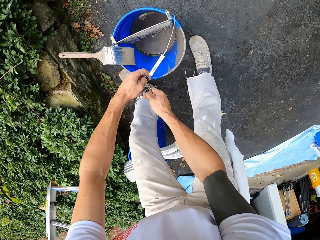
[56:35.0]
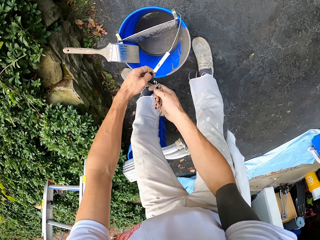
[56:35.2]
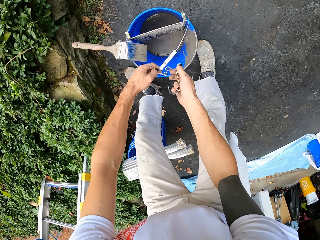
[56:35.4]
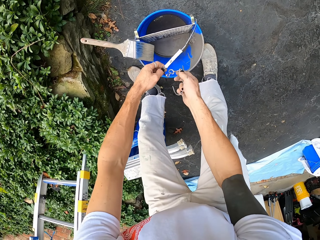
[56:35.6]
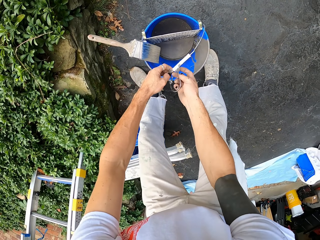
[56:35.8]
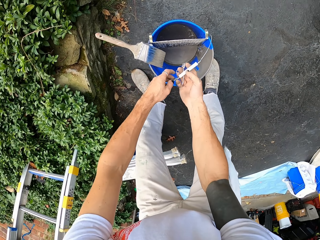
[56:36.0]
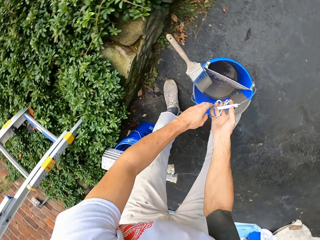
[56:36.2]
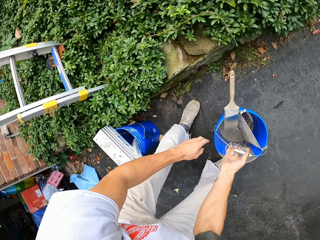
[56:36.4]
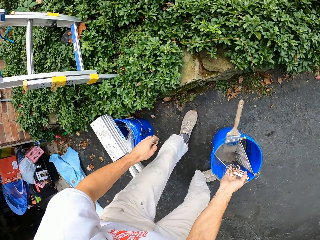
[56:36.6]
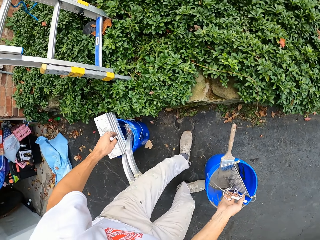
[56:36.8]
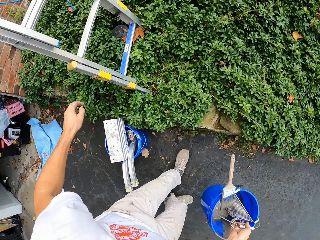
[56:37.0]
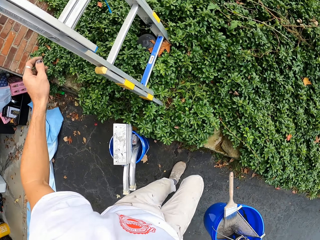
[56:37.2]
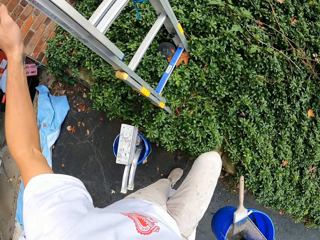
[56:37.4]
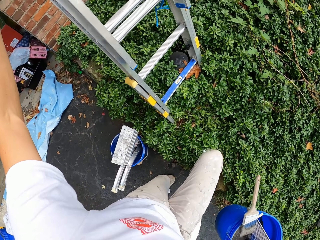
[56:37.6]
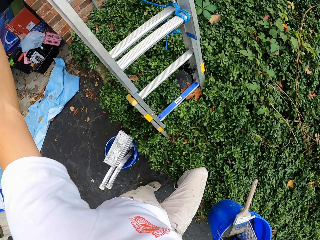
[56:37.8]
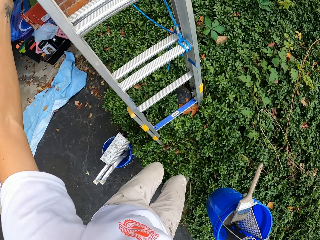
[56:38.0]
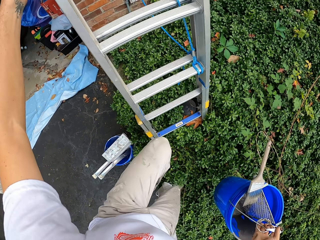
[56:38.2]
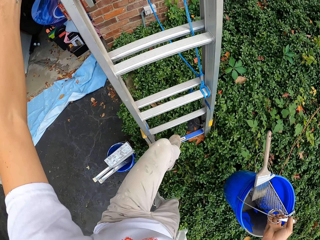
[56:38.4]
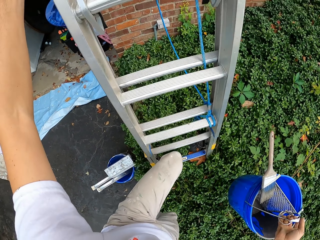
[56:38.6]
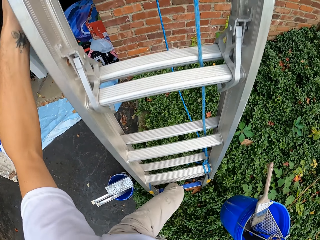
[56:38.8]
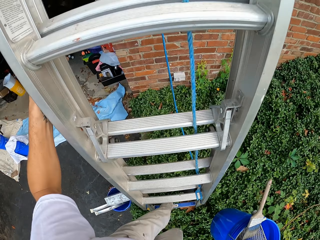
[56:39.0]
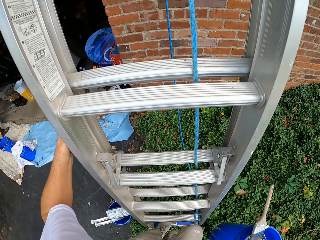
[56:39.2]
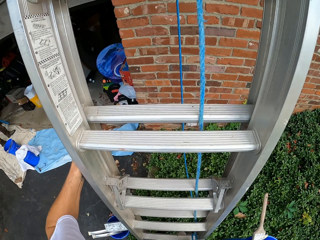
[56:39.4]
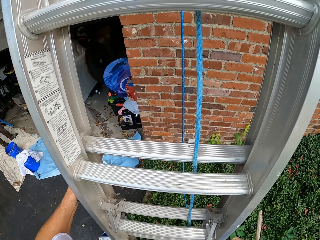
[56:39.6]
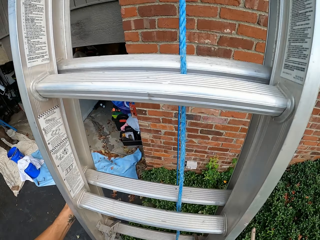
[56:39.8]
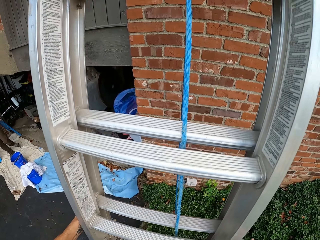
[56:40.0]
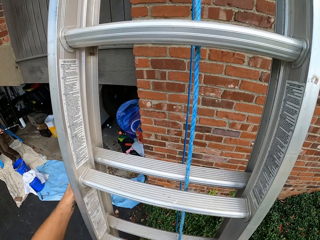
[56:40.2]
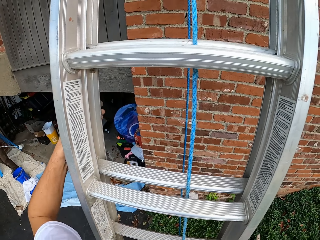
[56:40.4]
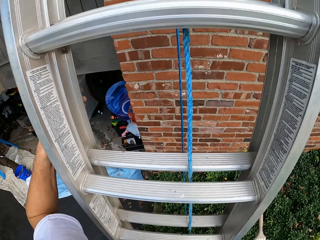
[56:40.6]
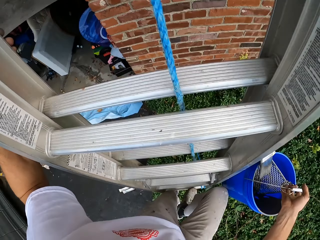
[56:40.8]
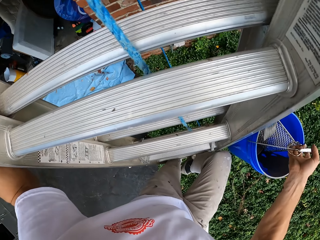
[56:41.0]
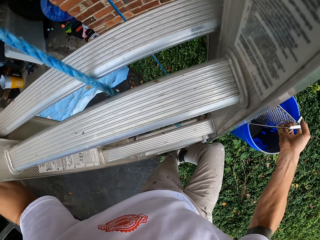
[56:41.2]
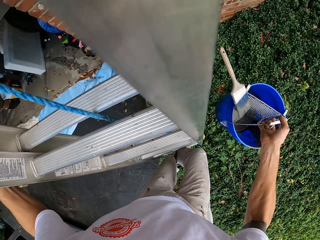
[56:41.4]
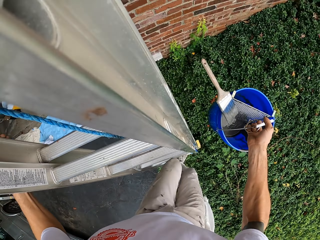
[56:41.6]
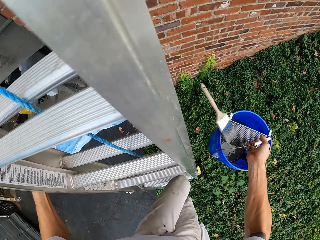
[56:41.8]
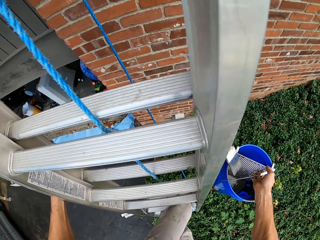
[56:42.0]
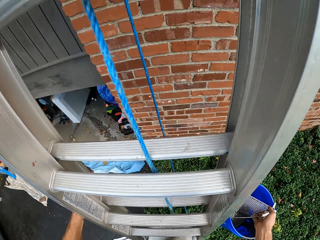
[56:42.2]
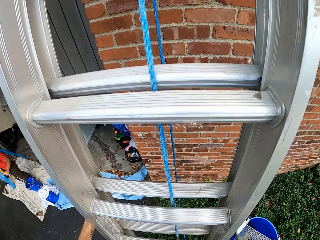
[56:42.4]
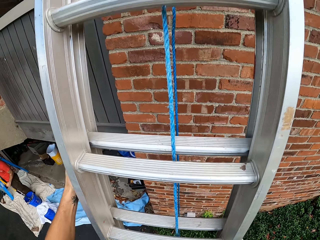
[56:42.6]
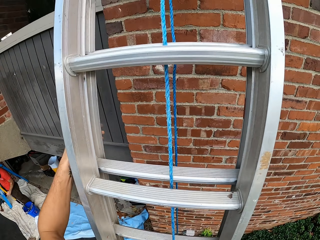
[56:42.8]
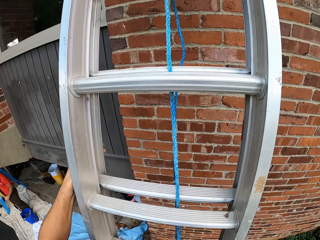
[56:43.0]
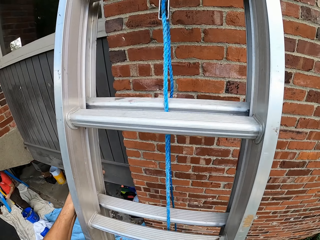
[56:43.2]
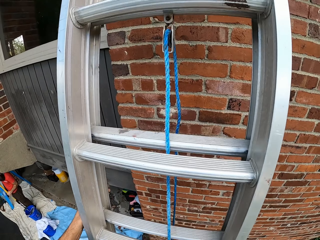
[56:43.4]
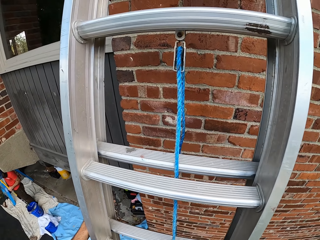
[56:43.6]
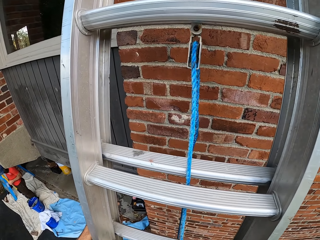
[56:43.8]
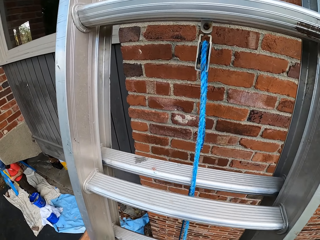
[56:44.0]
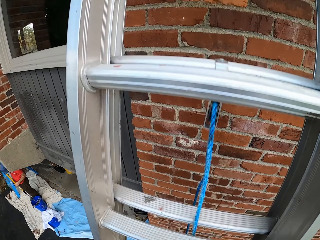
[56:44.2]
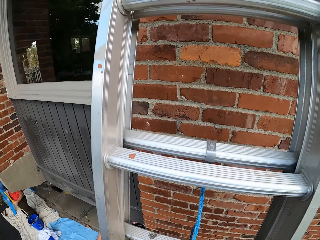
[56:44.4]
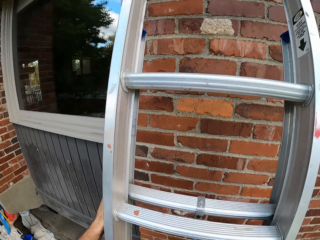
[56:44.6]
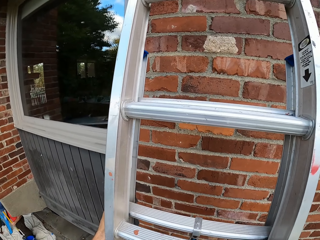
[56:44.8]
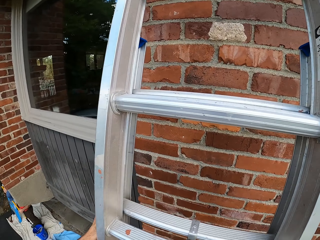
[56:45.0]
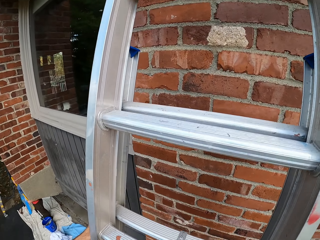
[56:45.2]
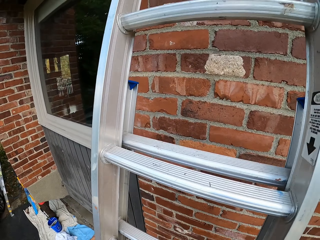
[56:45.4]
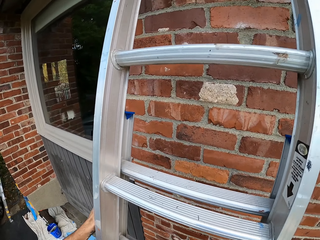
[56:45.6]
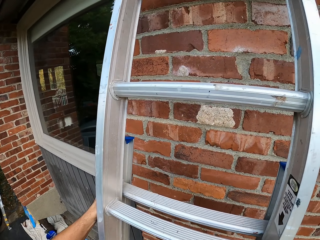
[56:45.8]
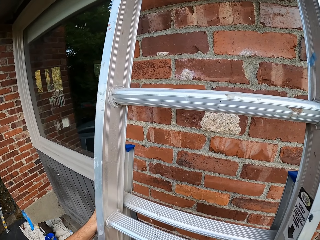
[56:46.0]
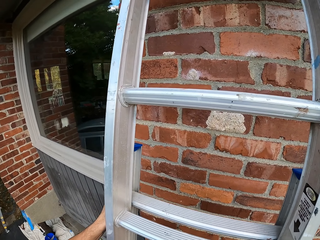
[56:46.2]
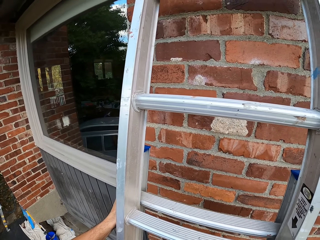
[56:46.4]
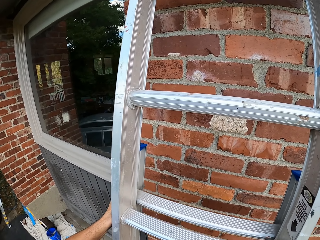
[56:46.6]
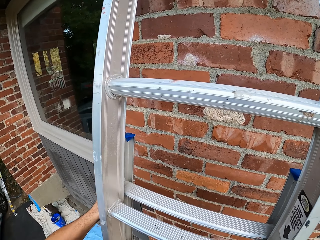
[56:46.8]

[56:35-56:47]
The camera wearer picks up the paint bucket. They hold on the ladder. They climb up the ladder.

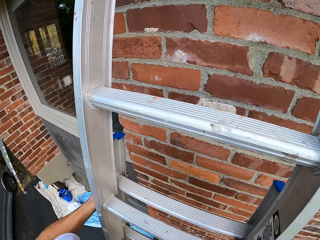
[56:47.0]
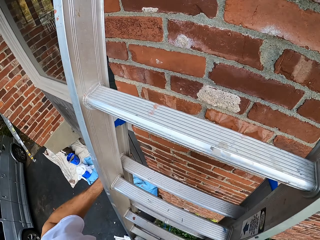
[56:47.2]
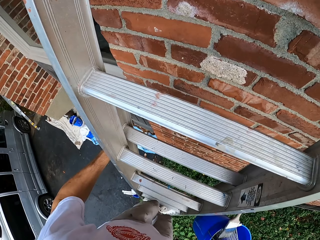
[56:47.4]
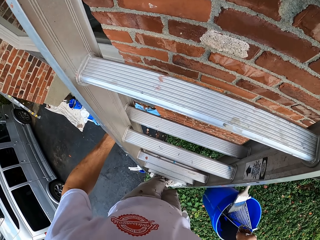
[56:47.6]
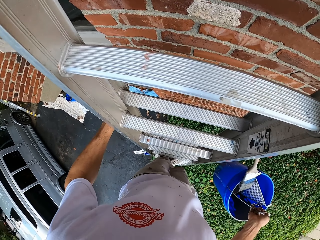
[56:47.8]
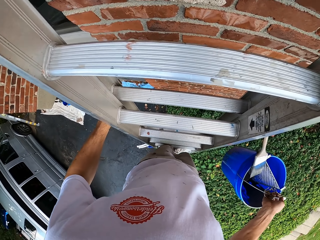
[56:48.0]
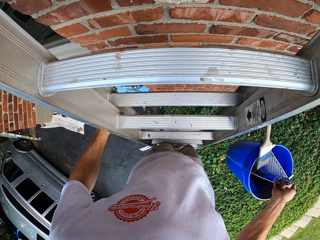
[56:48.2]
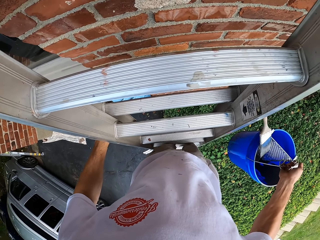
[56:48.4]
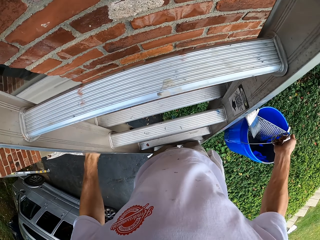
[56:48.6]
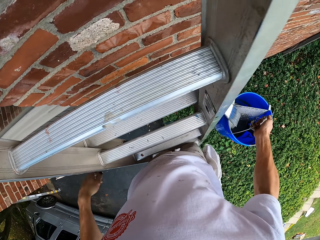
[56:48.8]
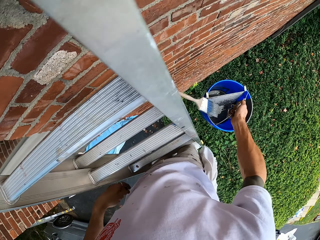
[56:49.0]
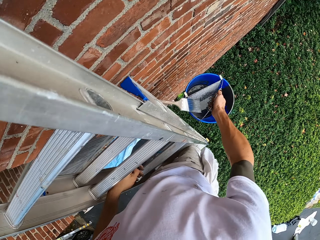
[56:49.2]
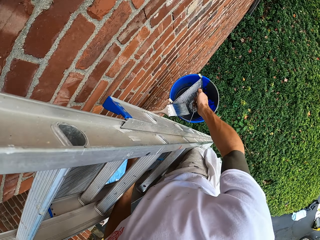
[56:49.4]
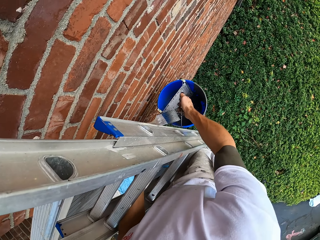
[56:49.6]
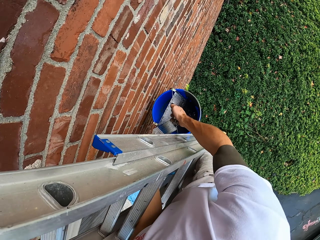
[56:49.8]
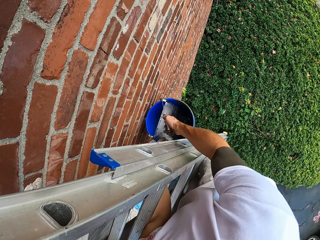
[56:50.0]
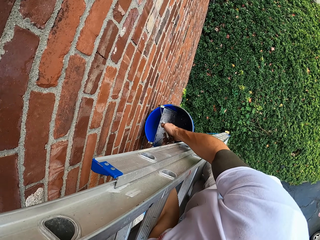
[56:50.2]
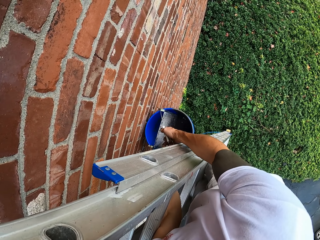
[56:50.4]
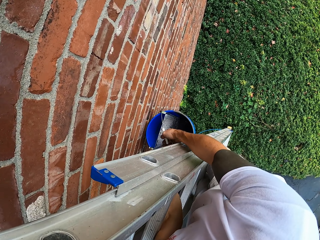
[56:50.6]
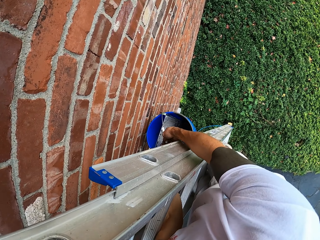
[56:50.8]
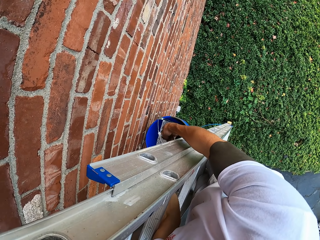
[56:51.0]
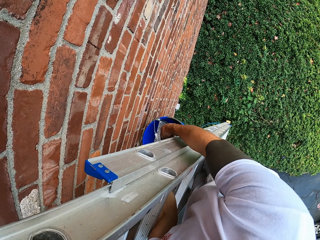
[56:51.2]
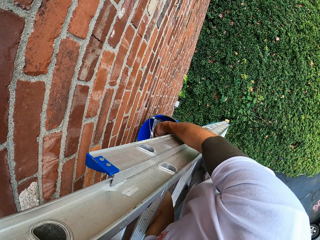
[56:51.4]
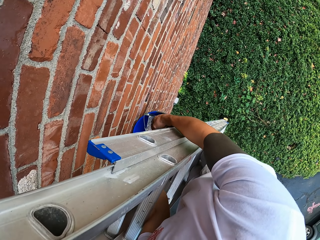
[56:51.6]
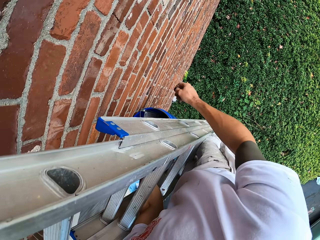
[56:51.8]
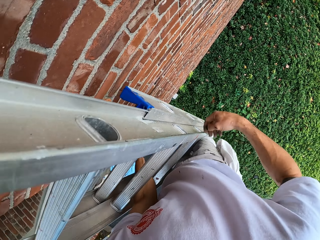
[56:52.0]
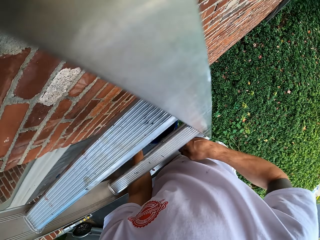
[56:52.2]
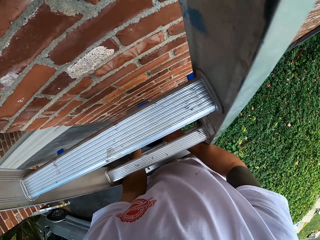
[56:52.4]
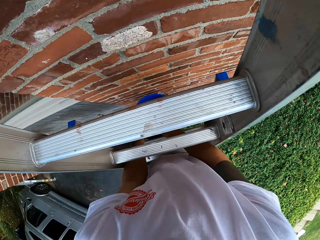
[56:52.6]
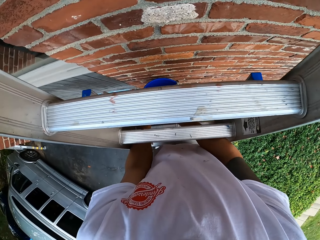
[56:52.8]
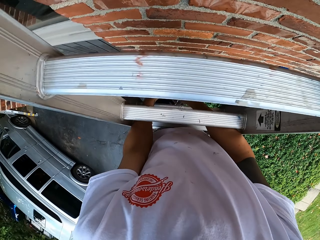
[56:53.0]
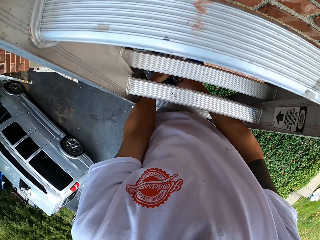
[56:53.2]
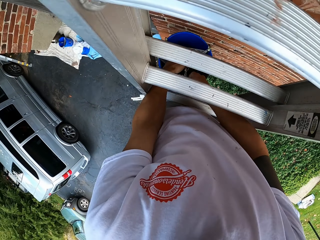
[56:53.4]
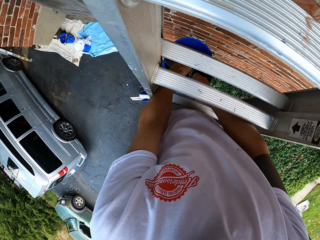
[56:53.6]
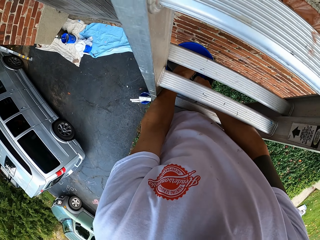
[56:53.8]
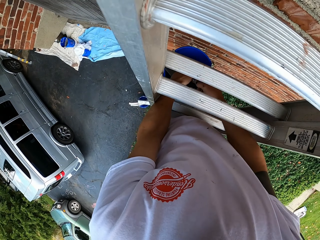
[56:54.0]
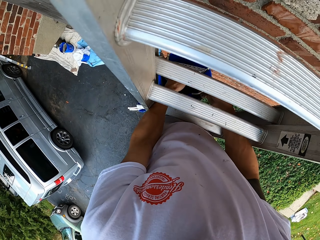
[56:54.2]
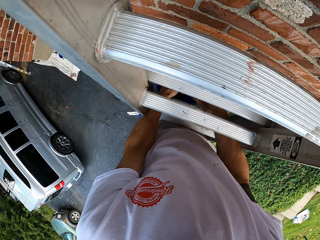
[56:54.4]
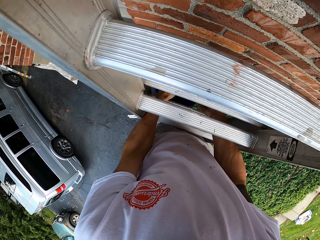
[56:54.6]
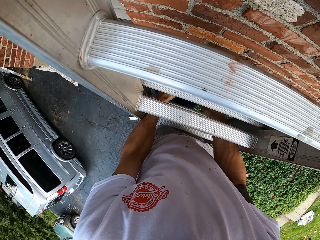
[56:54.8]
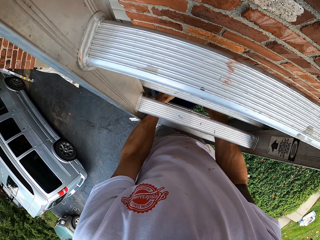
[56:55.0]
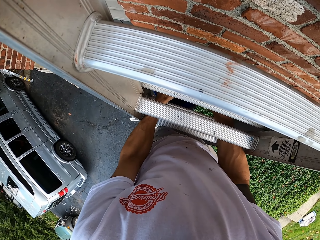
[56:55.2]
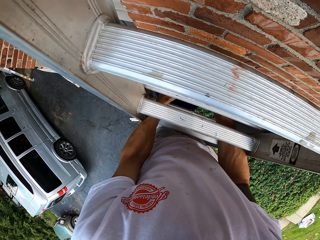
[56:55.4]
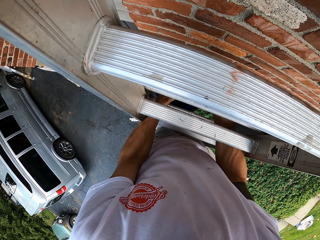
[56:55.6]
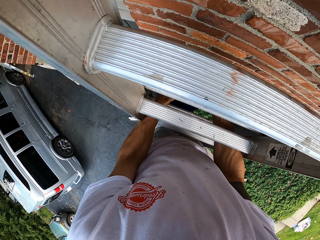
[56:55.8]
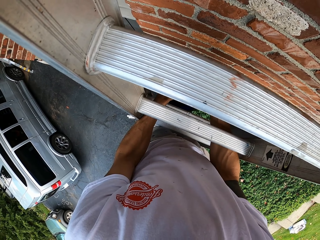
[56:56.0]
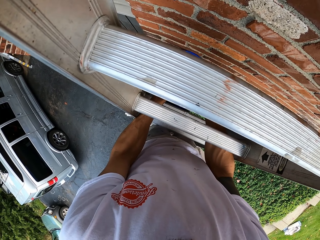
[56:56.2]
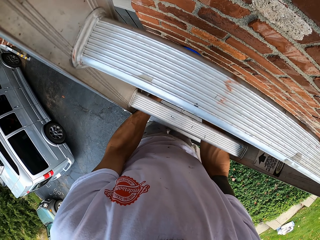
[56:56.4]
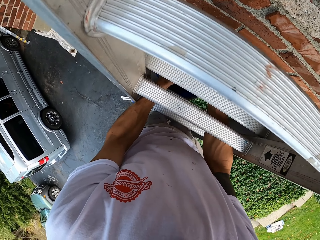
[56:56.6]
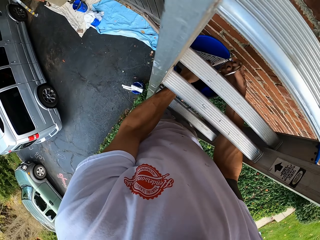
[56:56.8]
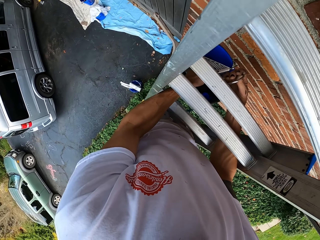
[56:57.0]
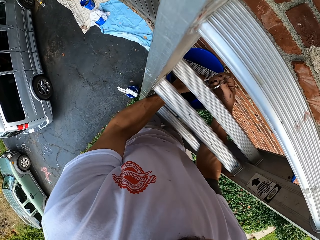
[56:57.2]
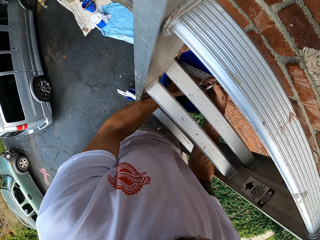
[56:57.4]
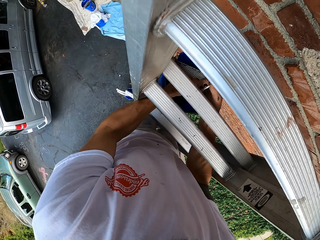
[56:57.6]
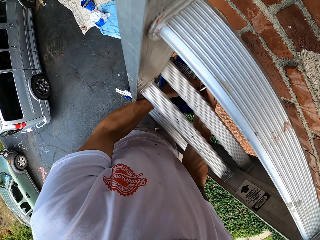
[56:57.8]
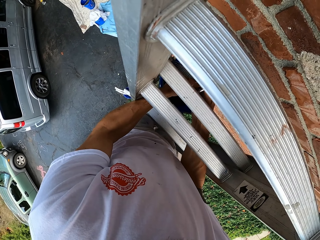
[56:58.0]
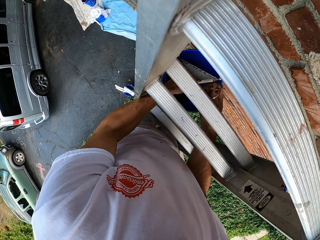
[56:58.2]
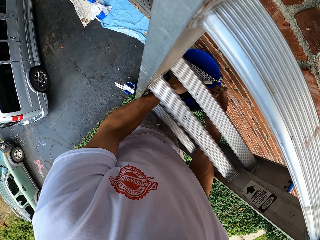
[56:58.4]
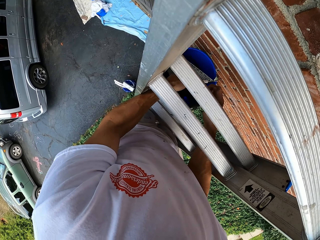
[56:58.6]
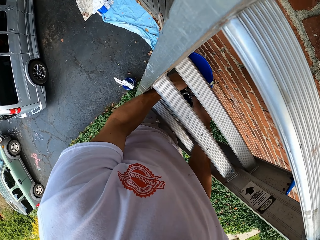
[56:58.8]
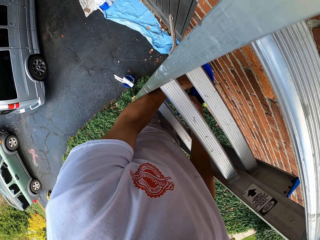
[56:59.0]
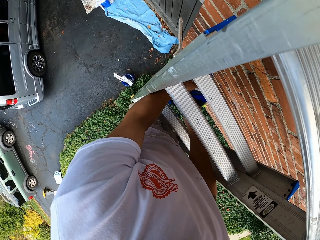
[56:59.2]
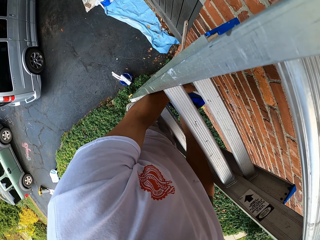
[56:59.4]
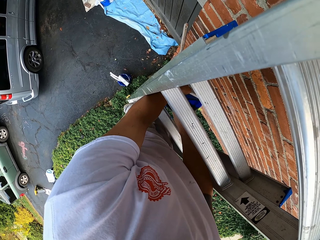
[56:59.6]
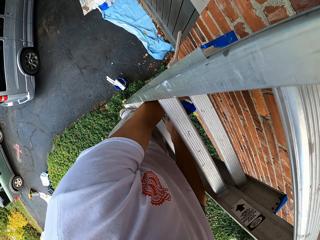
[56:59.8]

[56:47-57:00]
The camera wearer passes the bucket to the left hand. They hang the paint bucket on the ladder.
